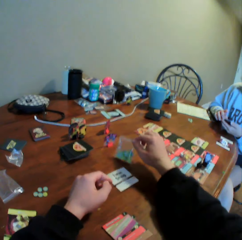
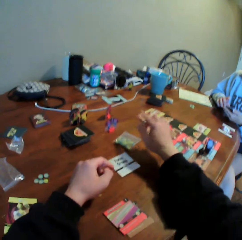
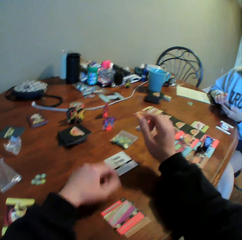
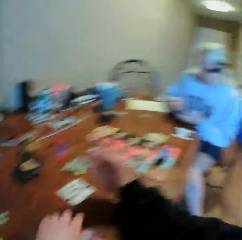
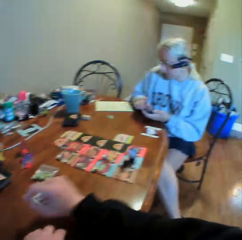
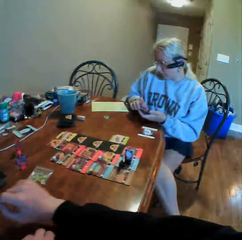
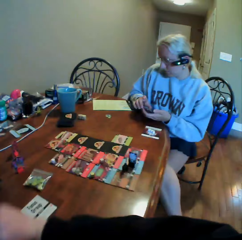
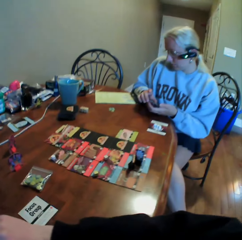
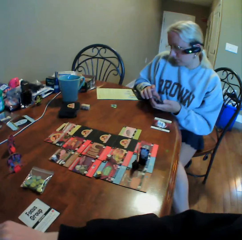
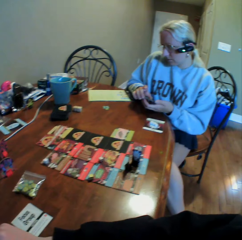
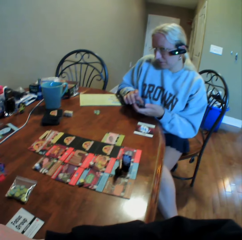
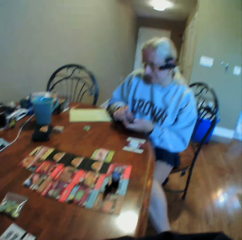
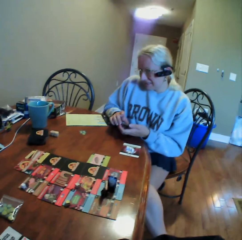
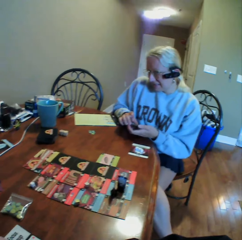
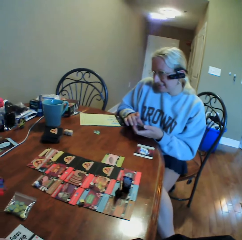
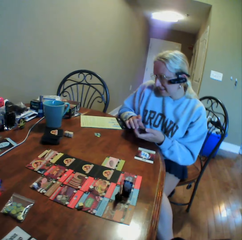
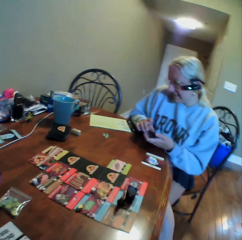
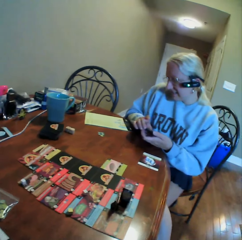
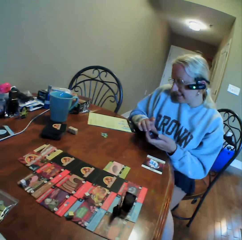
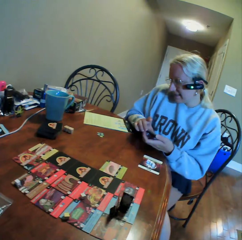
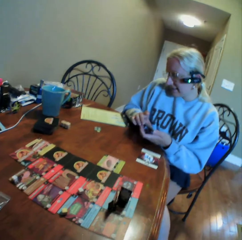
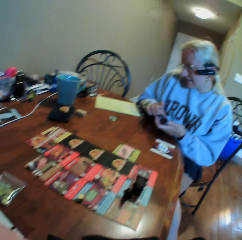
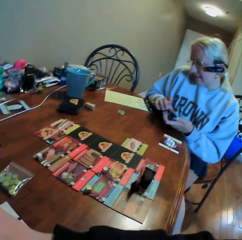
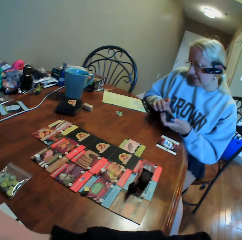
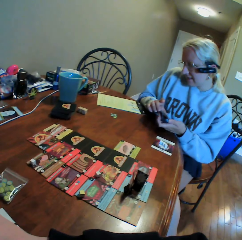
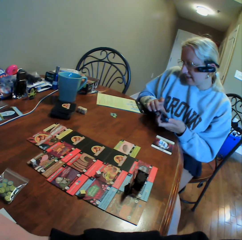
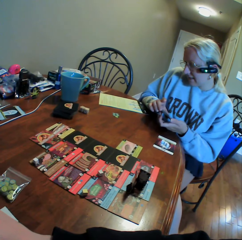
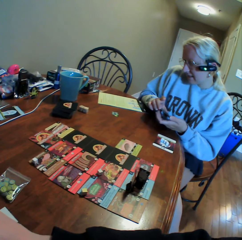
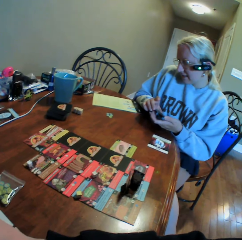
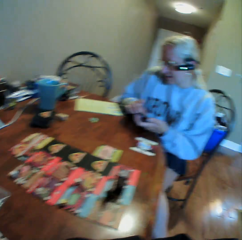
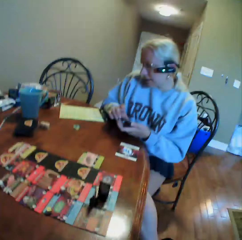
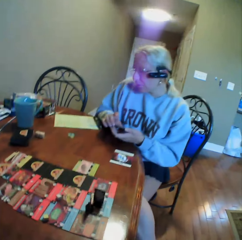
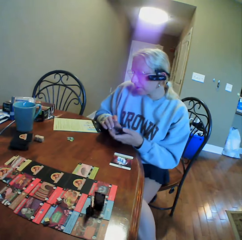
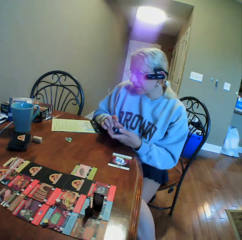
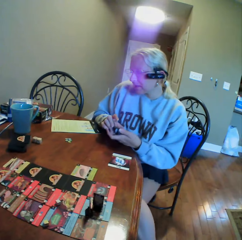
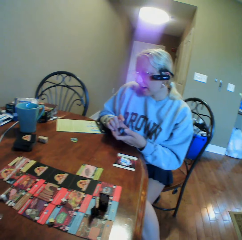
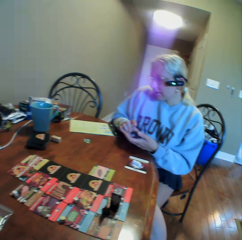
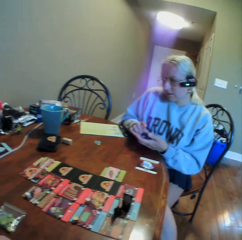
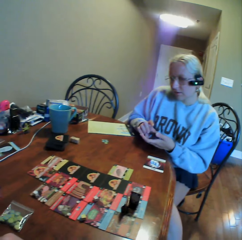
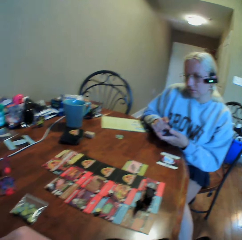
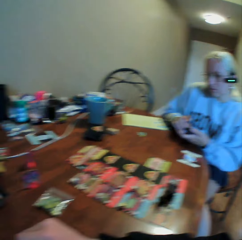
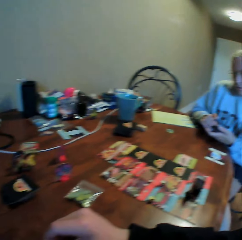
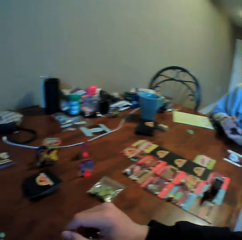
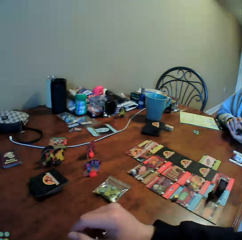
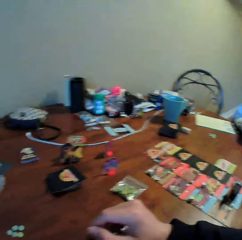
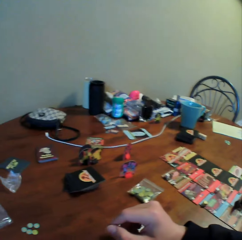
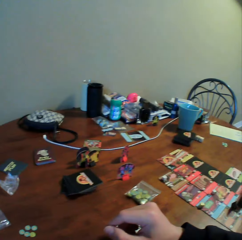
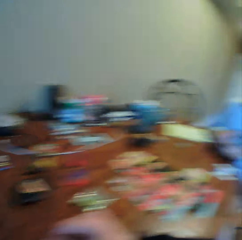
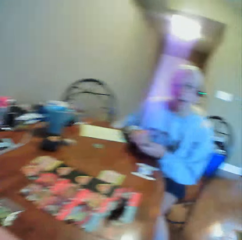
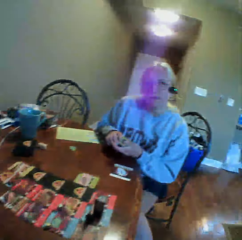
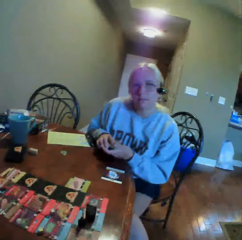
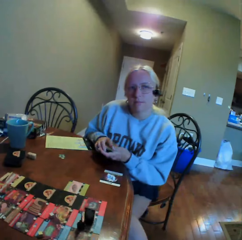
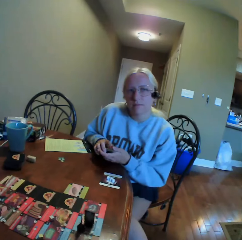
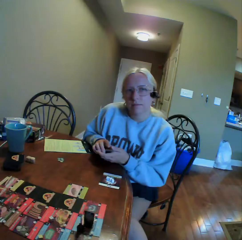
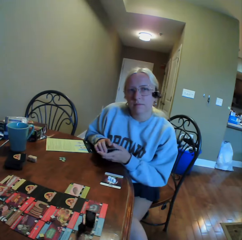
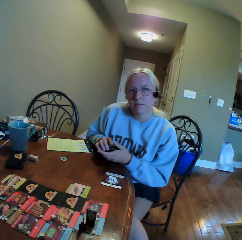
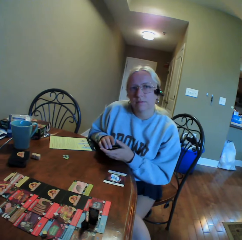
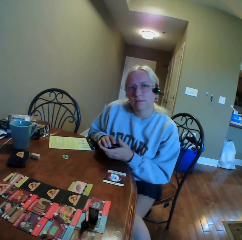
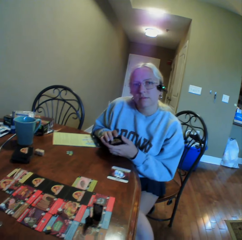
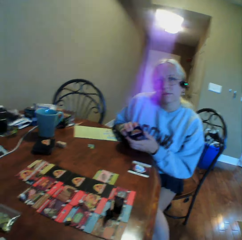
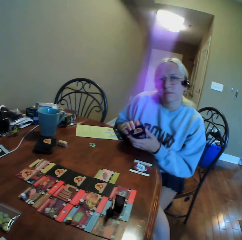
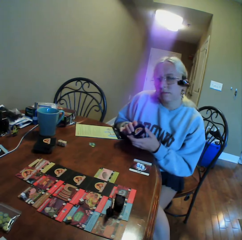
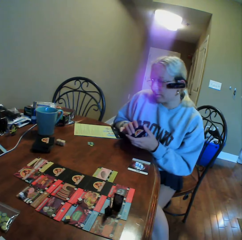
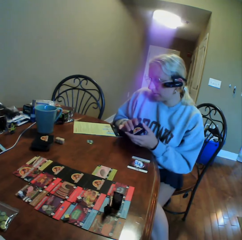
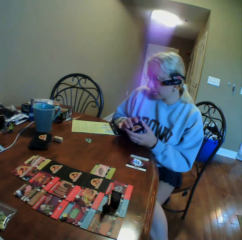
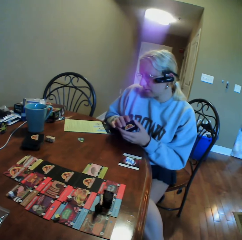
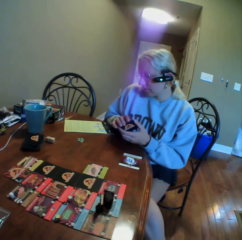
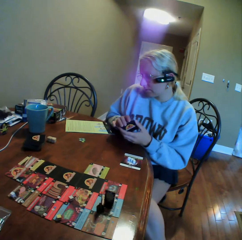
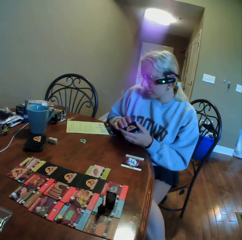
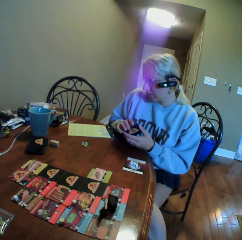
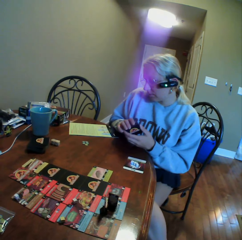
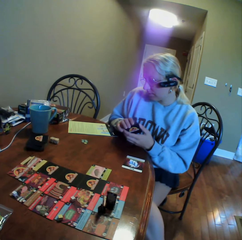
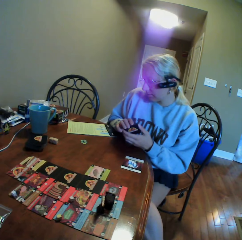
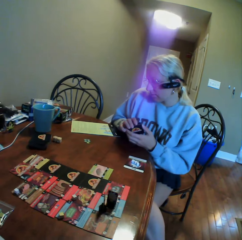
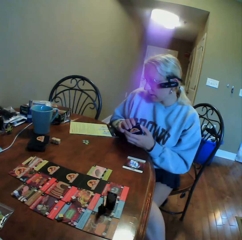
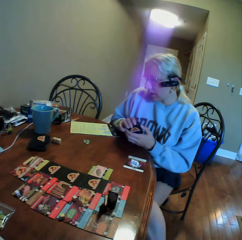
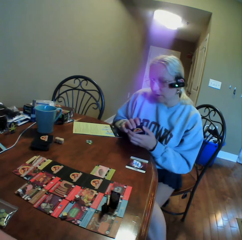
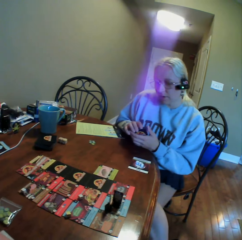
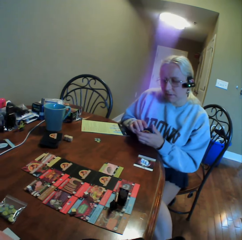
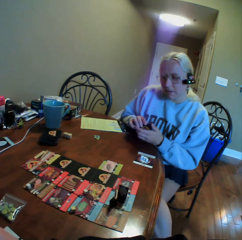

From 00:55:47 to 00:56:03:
The camera wearer puts a zipper bag on the table, puts their hands on the table and looks around. A woman does something. The camera wearer does something. The woman looks around and looks aside.

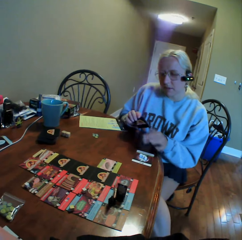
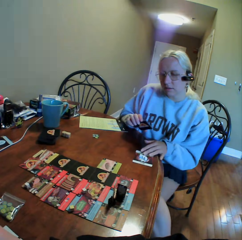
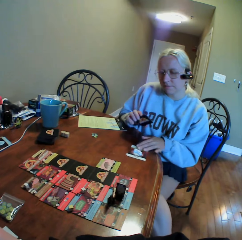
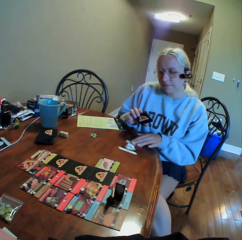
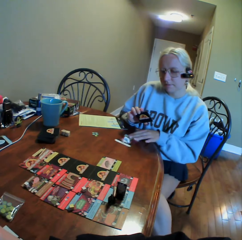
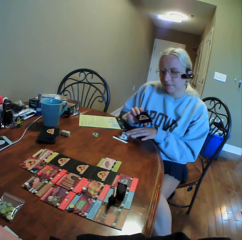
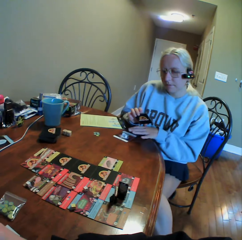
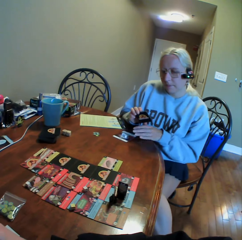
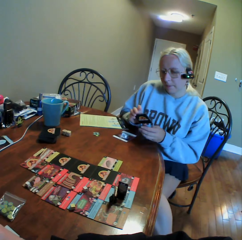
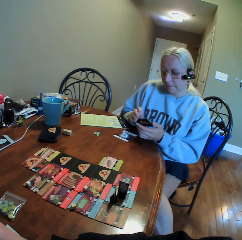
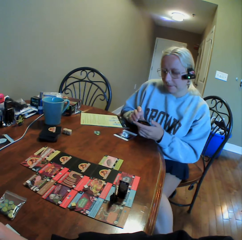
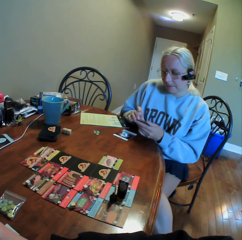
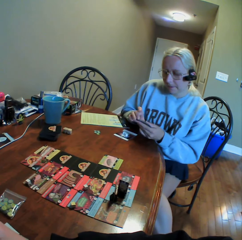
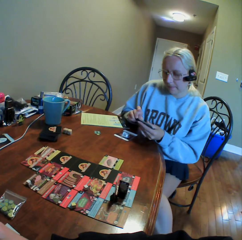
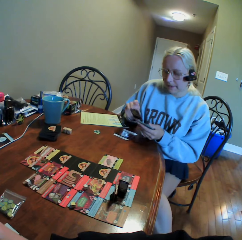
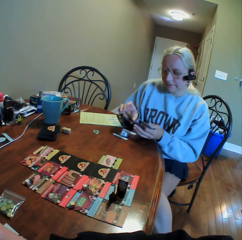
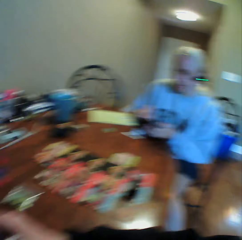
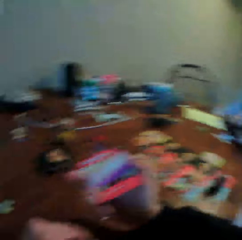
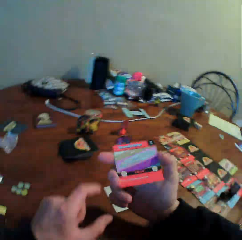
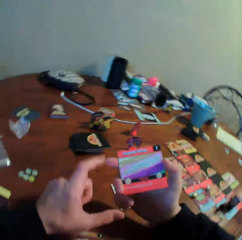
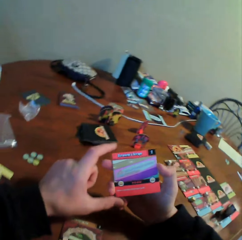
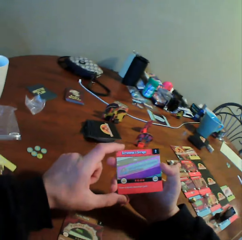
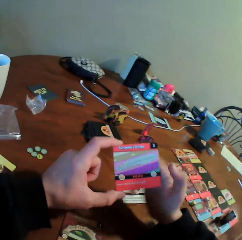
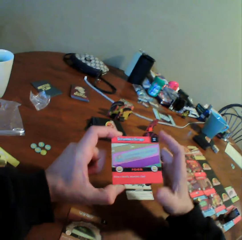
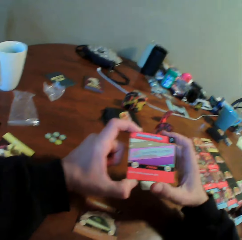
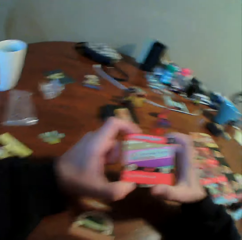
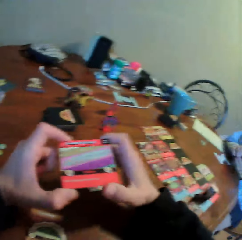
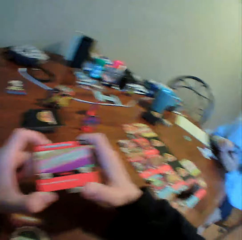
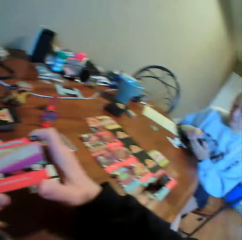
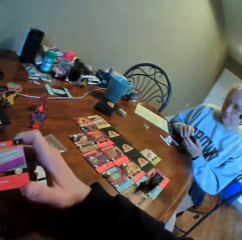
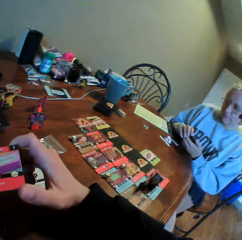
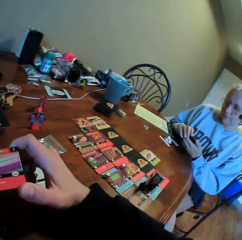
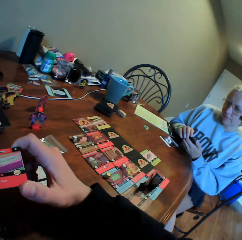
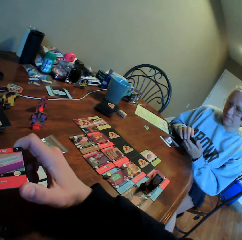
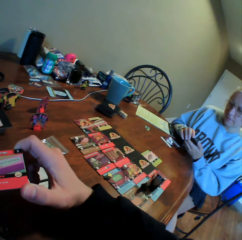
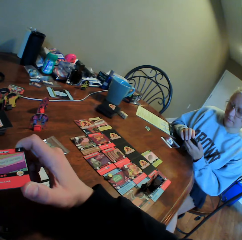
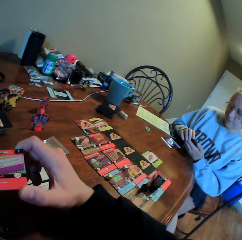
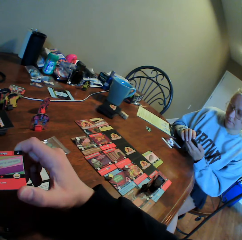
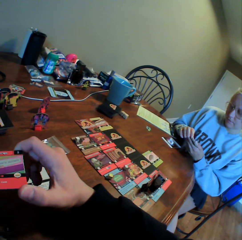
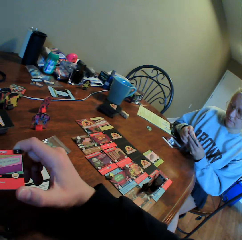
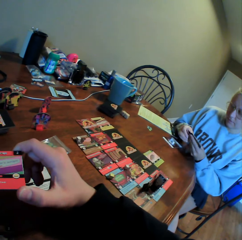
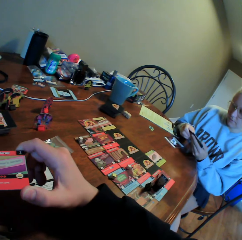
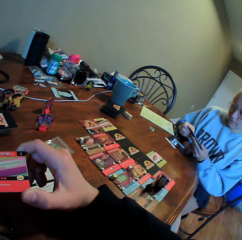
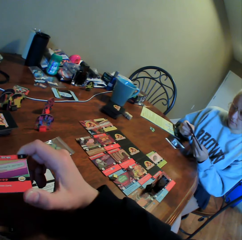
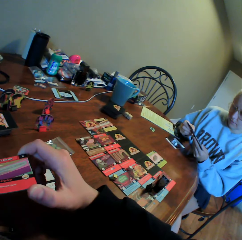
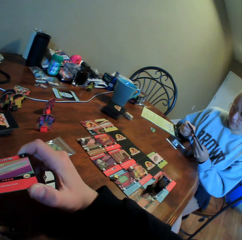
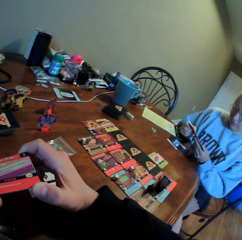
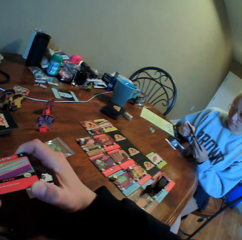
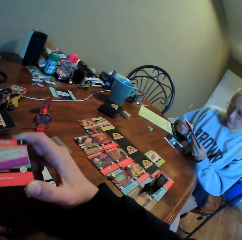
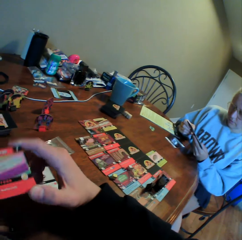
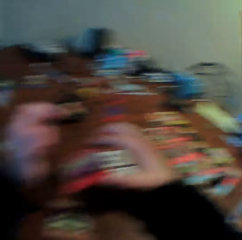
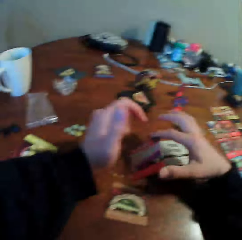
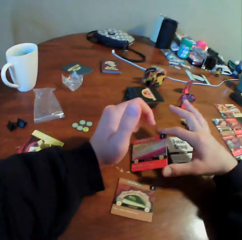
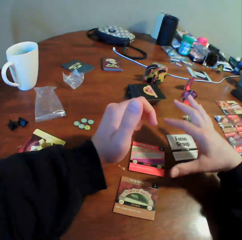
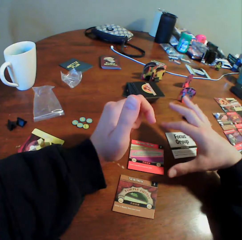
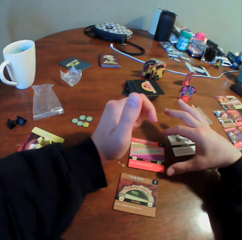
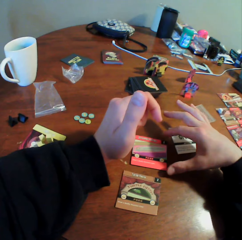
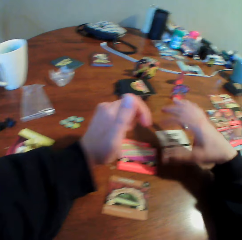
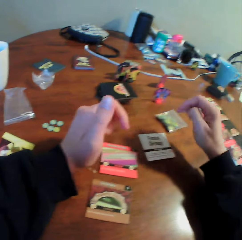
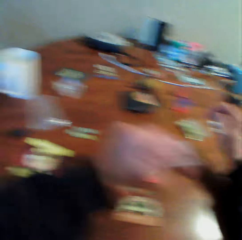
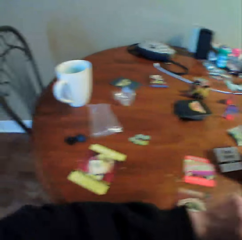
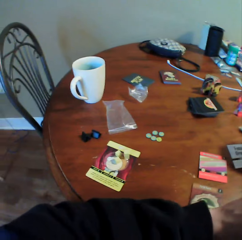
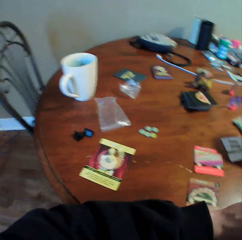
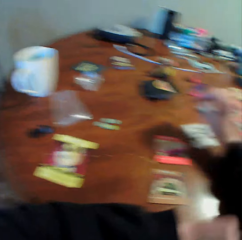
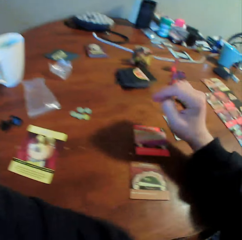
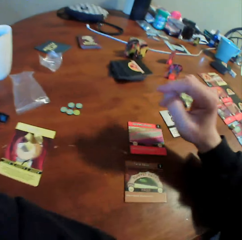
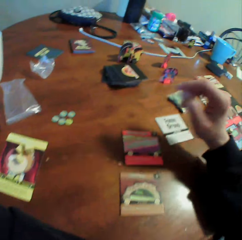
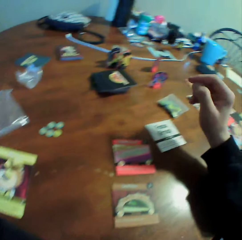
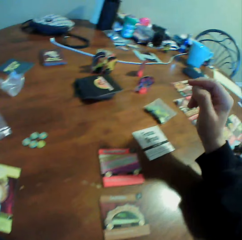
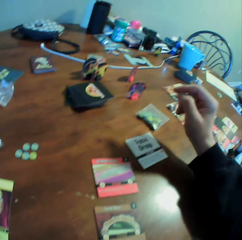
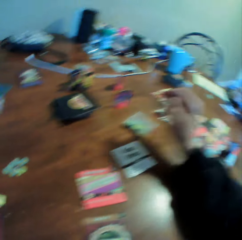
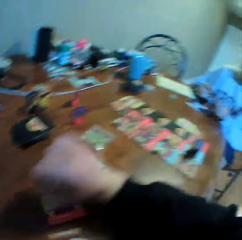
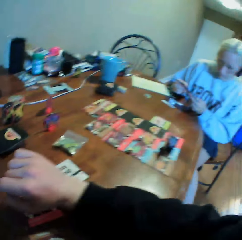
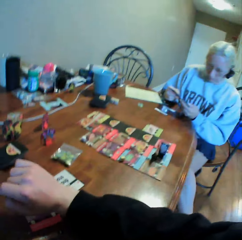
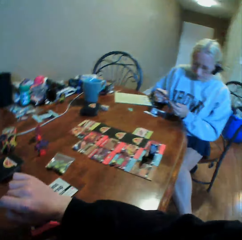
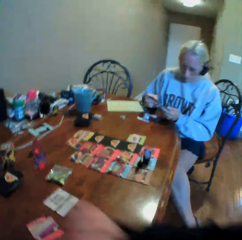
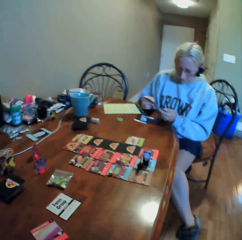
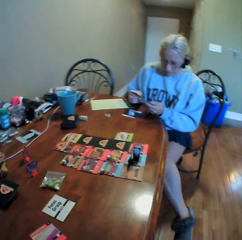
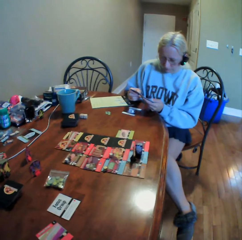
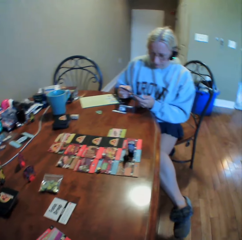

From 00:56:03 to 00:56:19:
A woman moves cards on the table. The woman moves the cards. The camera wearer holds a card with her hands. She looks at the card. The woman holds the cards. The camera wearer looks around. The woman moves the cards and sorts the cards with both hands. The camera wearer puts the card on the table. She moves around, does something, and looks around. The woman holds the cards with both hands.
